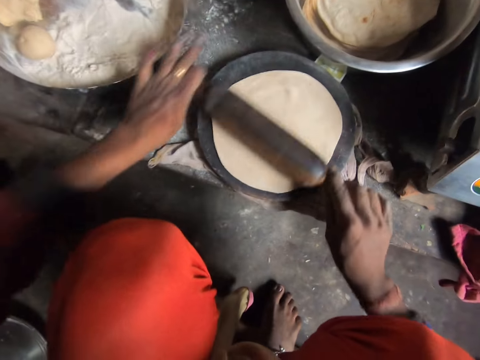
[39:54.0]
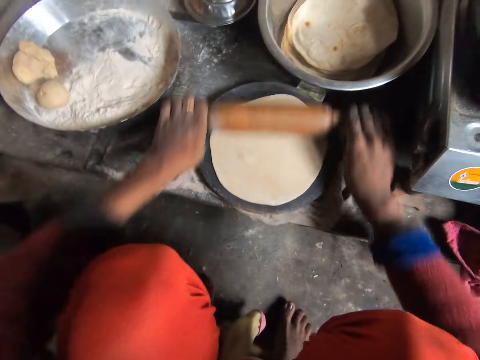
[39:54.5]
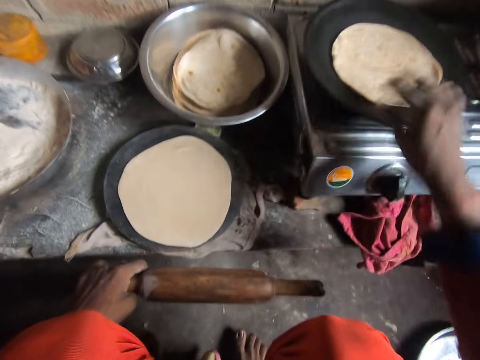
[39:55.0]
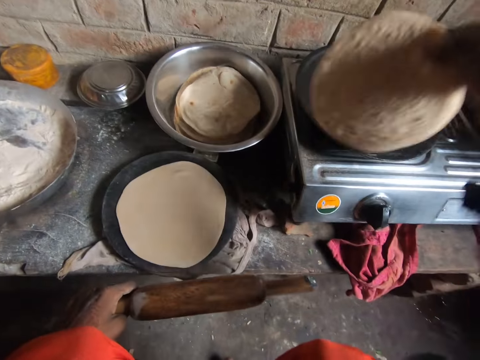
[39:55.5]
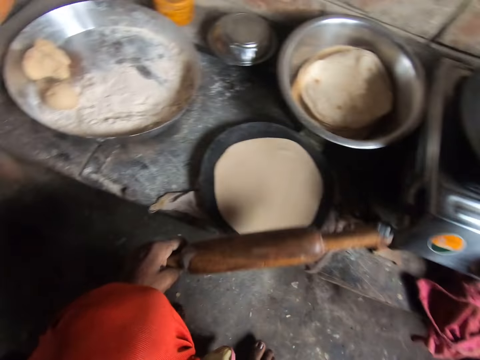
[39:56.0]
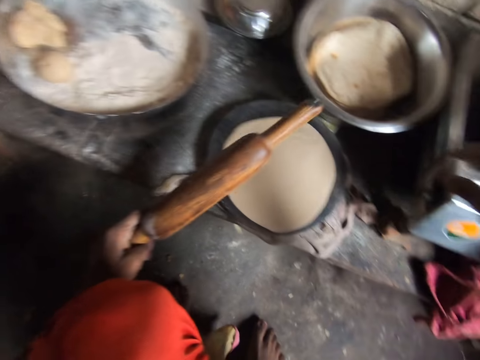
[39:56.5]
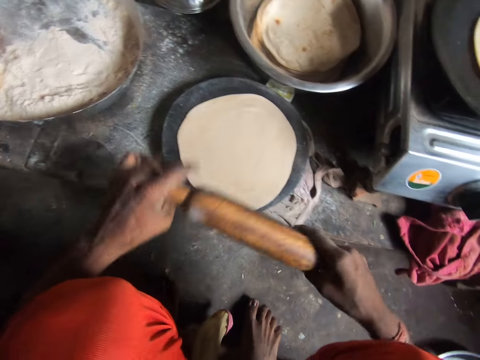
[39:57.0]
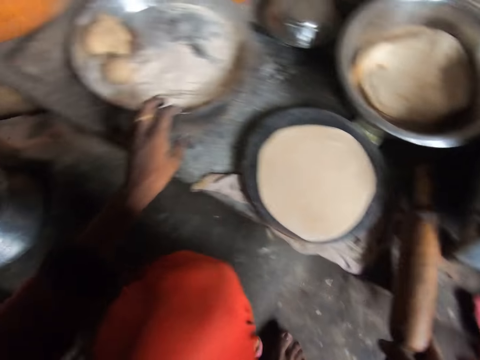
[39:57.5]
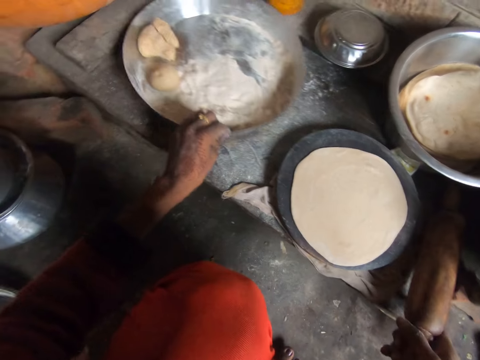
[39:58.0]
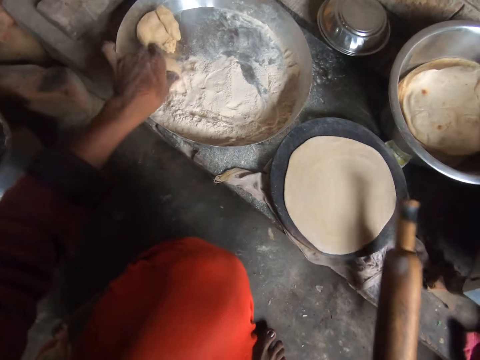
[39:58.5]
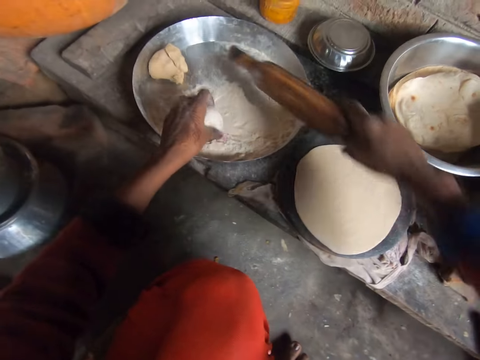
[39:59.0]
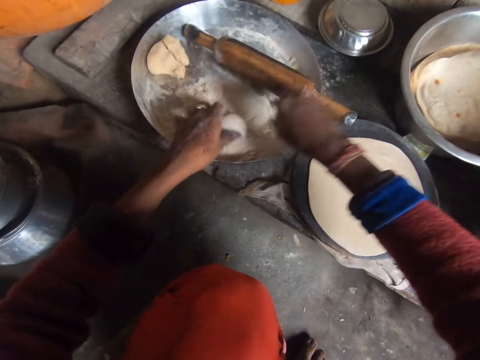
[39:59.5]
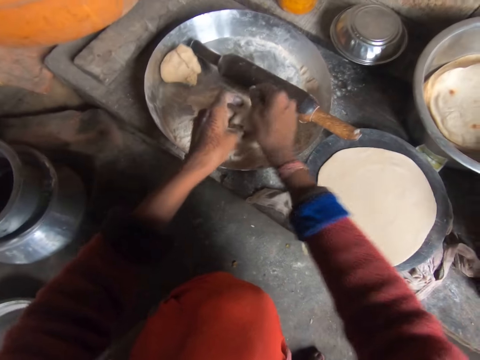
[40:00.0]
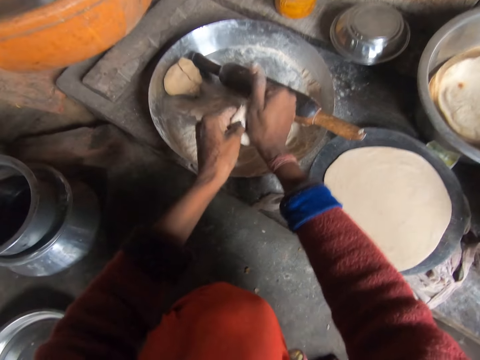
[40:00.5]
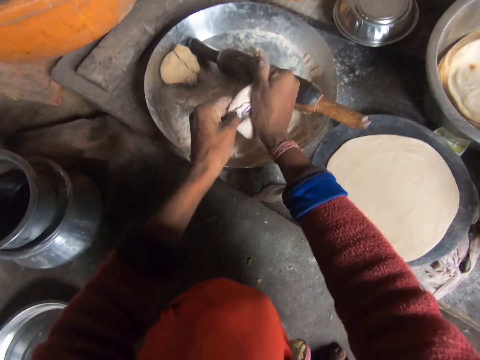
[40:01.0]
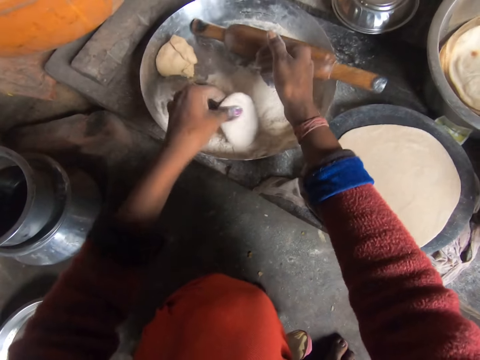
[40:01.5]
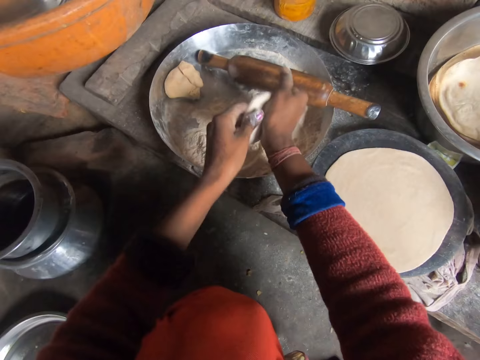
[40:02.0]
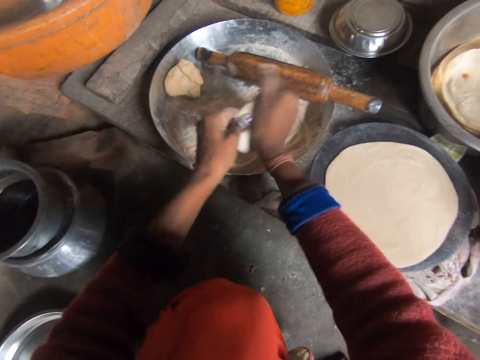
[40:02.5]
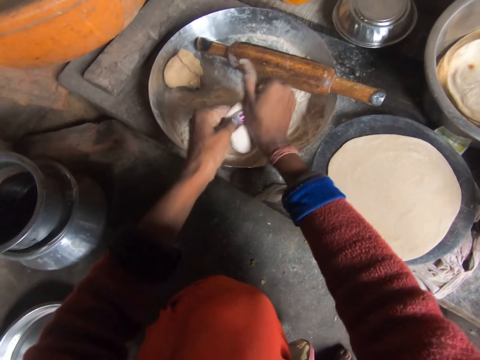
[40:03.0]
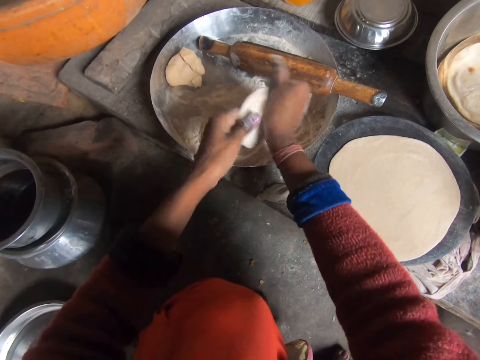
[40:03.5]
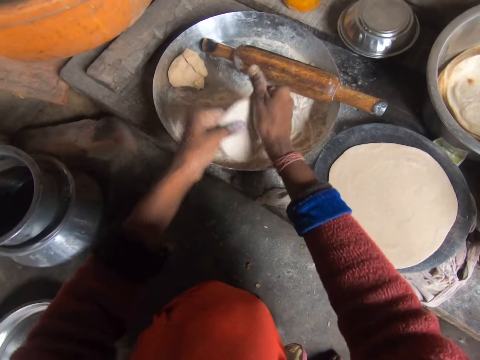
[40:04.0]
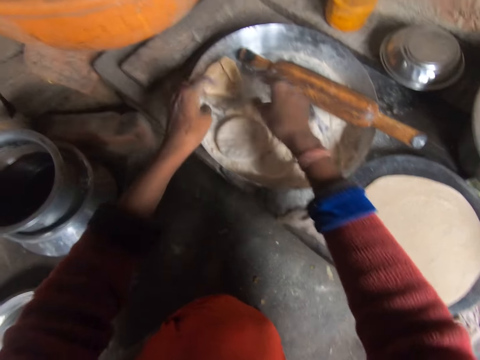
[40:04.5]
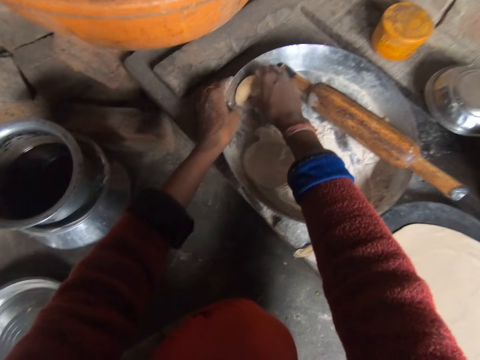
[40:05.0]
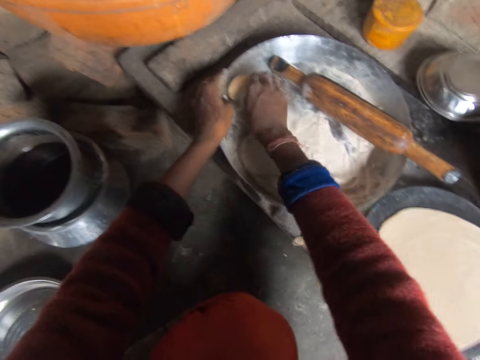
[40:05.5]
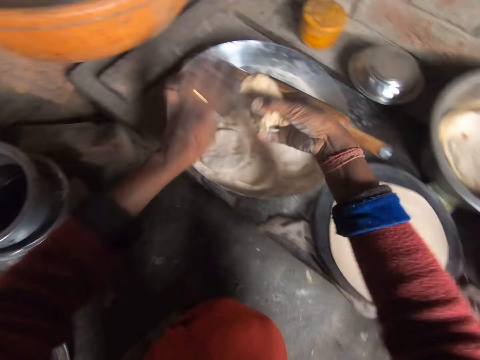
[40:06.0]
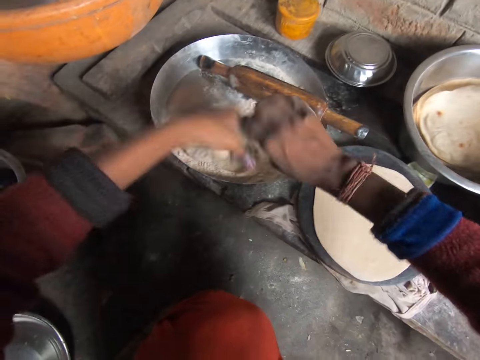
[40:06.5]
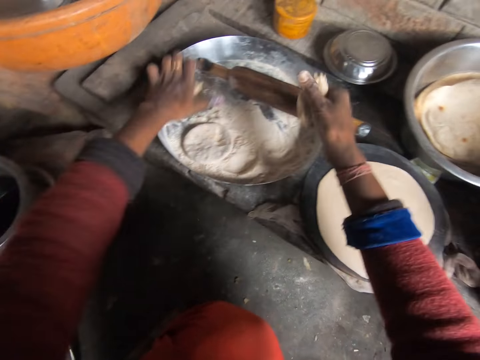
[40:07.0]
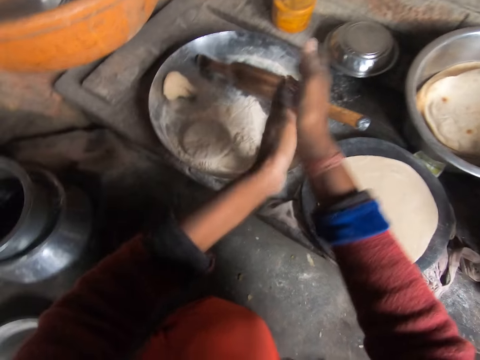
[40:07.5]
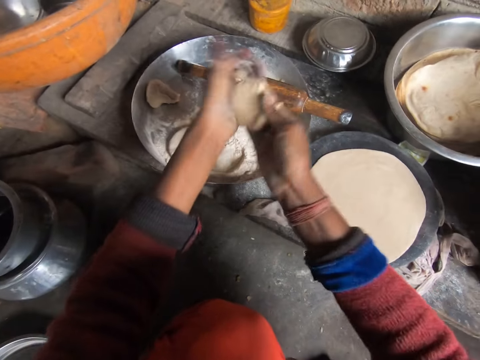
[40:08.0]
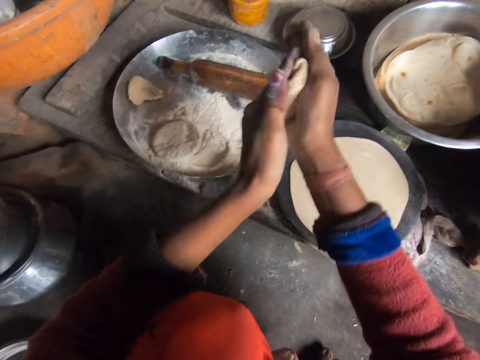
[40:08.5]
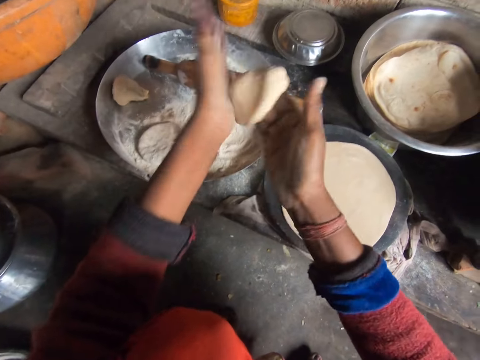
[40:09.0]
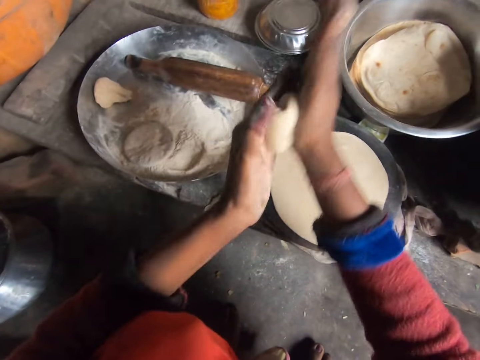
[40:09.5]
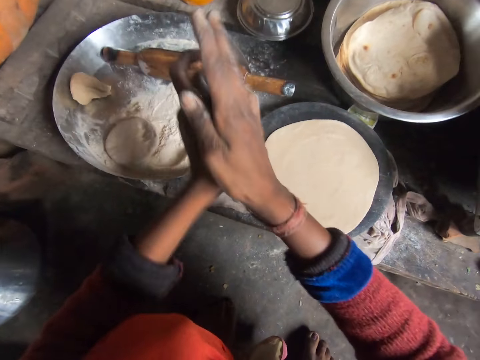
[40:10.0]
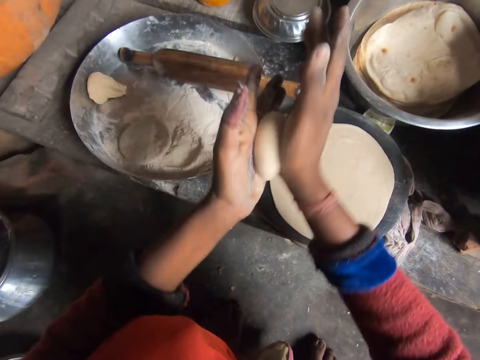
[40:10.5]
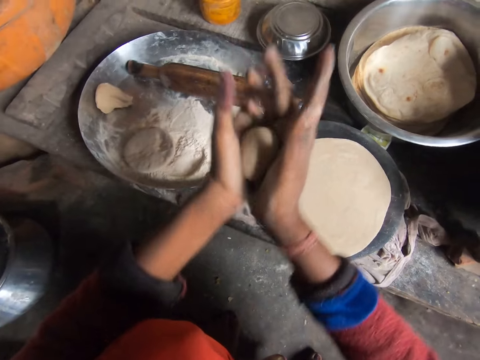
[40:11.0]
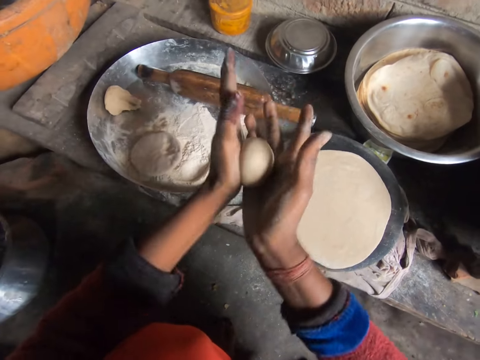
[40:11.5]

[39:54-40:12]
The camera wearer turns the pancake on the frying pan. She moves the bowl on the cabinet. She picks up the pancake crust from the bowl. She drops the rolling pin in the bowl. She adds flour to the pancake crust in her hand. She rolls the piece of dough with her hand. She flattens the pancake crust with her hands. She adds flour to the pancake crust in her hand. She flattens the pancake crust with her hands. She rolls the piece of dough with her hand. She drops the pancake crust in the bowl. She picks up the pancake crust from the bowl. She cuts the dough into a small piece. She puts the piece of dough on a plate of flour. She rolls the pancake crust with her hands.

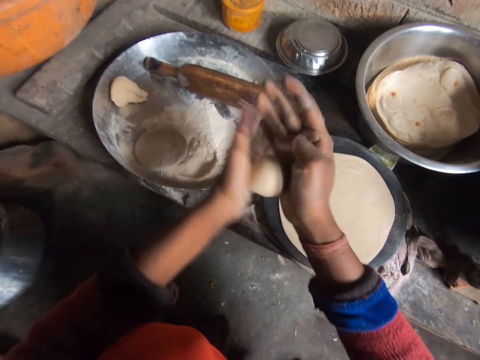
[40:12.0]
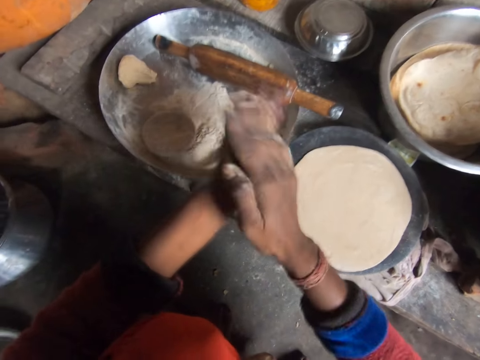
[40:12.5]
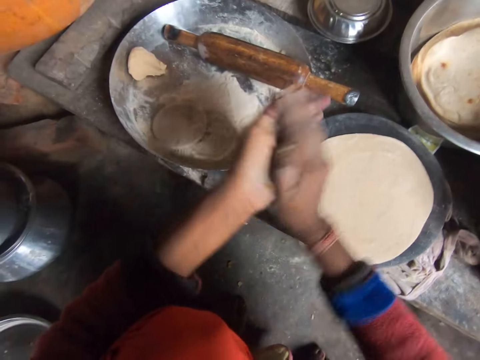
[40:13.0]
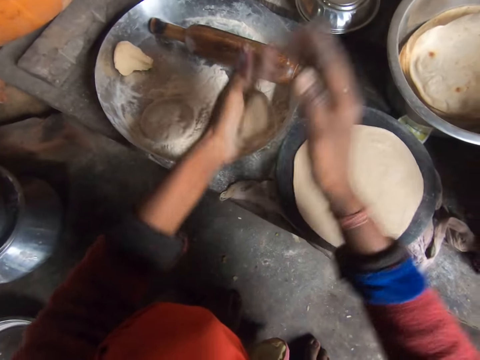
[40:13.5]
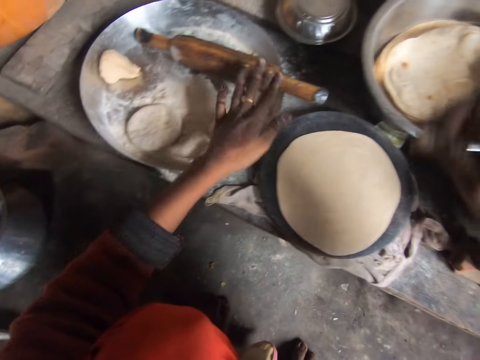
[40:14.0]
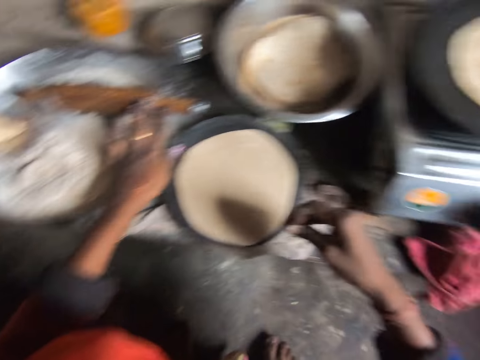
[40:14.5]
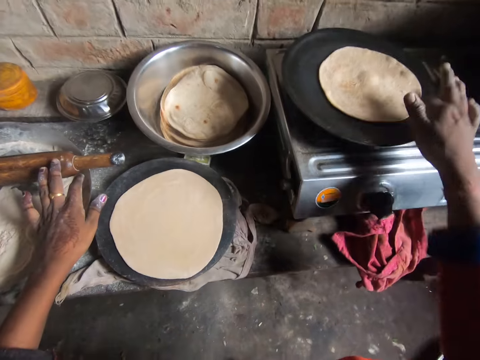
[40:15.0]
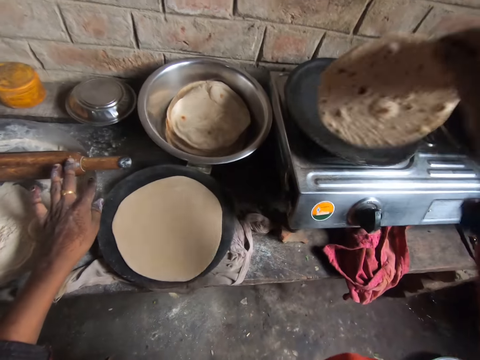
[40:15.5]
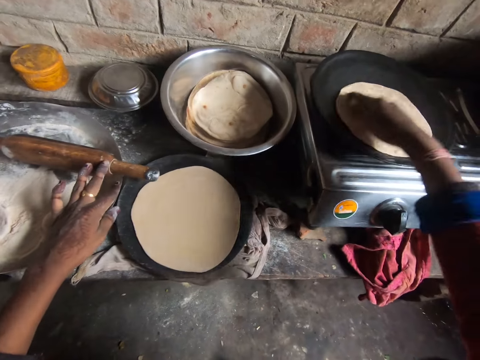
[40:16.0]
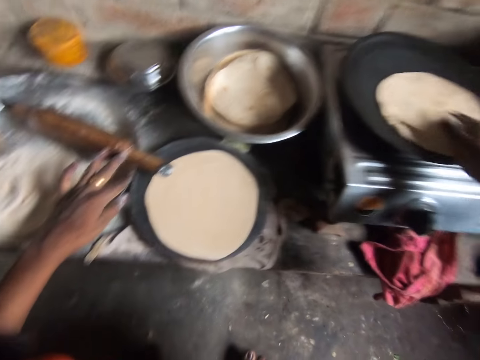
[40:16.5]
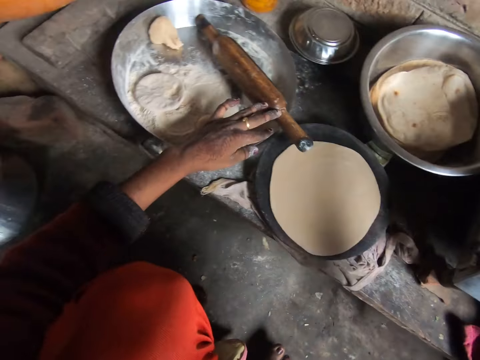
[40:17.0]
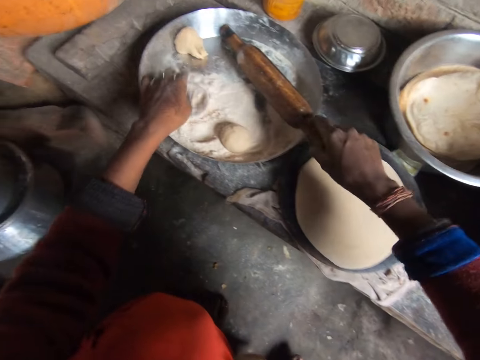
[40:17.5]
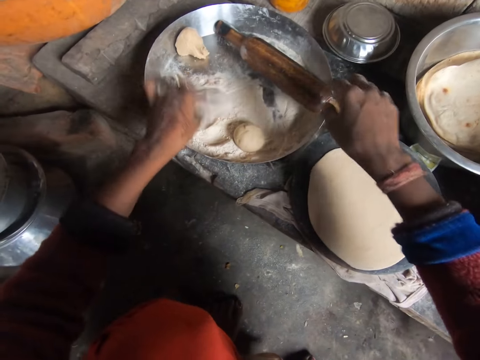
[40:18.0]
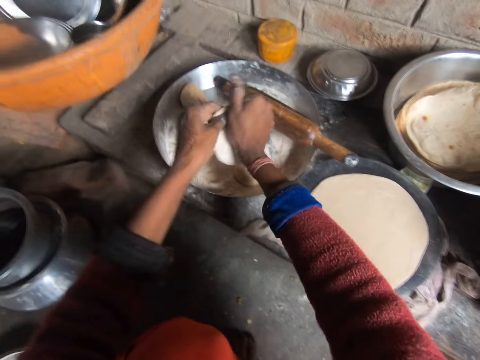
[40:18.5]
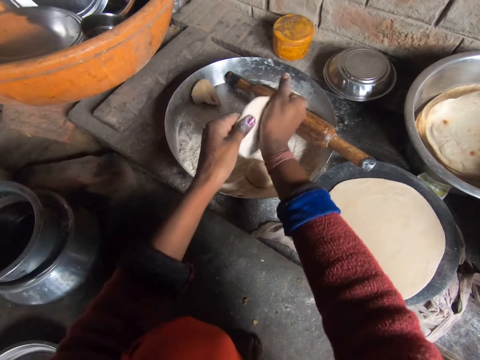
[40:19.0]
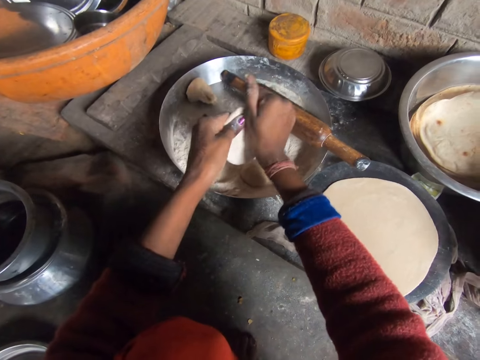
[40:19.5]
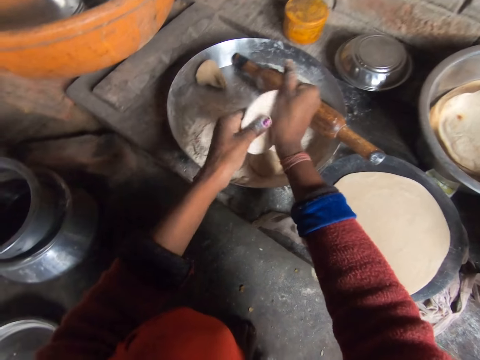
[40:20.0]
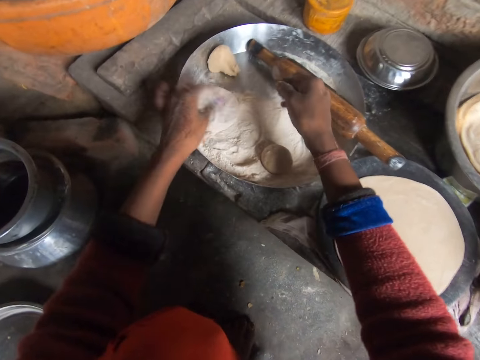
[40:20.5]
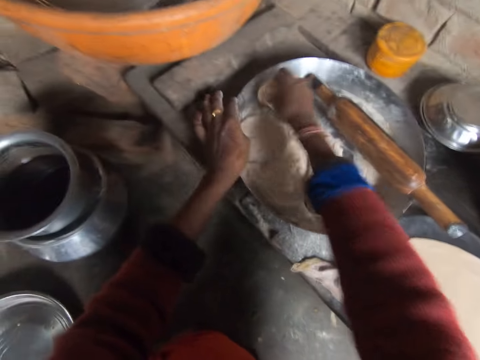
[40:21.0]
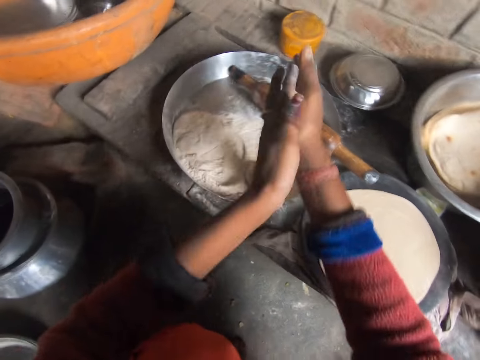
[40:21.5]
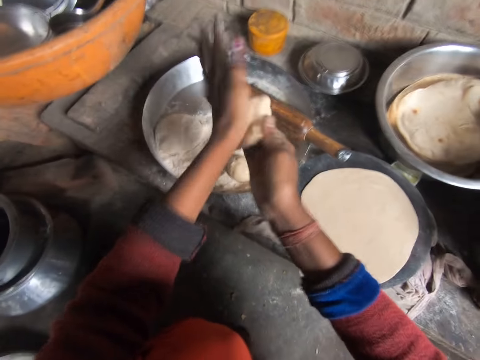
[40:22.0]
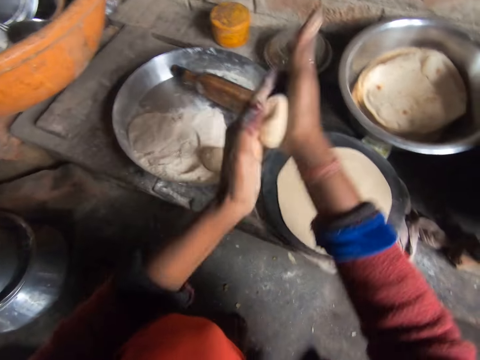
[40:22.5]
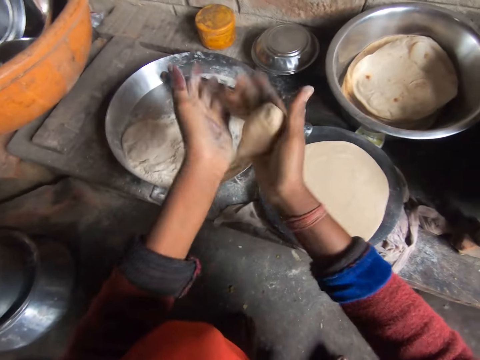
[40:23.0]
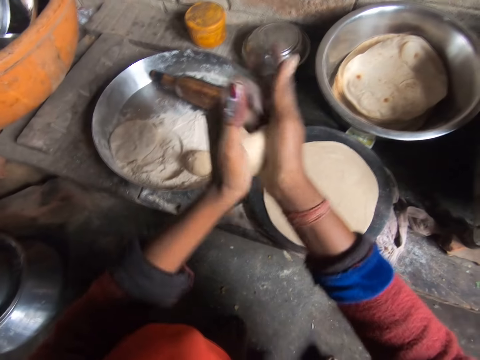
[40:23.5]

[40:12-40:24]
The camera wearer drops the pancake crust in the bowl. She turns a tortilla into a small piece. She turns the pancake on the frying pan. She picks up the pancake crust from the bowl. She adds flour to the pancake crust in her hand. She rolls a piece of dough with her hand. She flattens the pancake crust with her hands. She drops the pancake crust in the bowl. She picks up the pancake crust from the bowl. She rolls the pancake crust with her hands.
